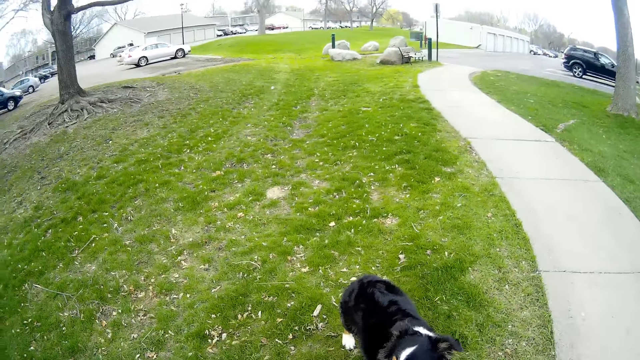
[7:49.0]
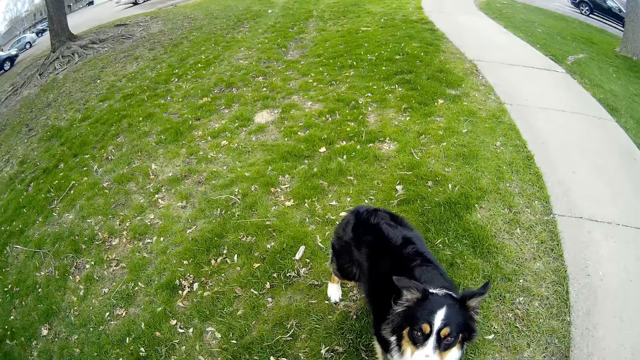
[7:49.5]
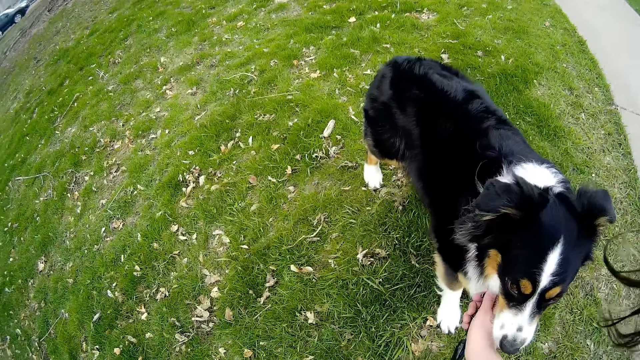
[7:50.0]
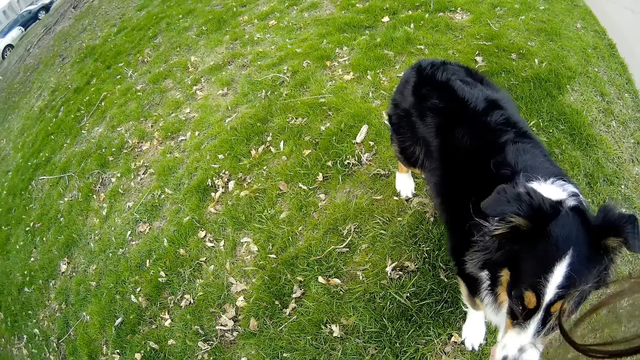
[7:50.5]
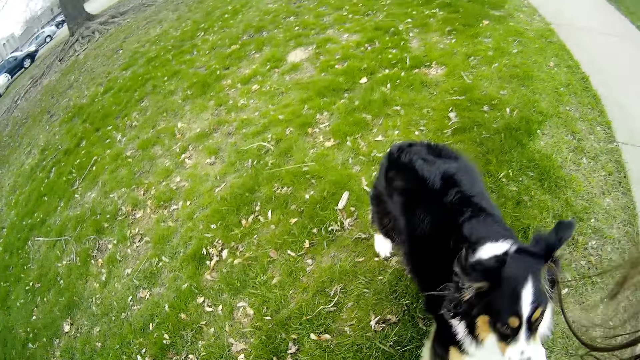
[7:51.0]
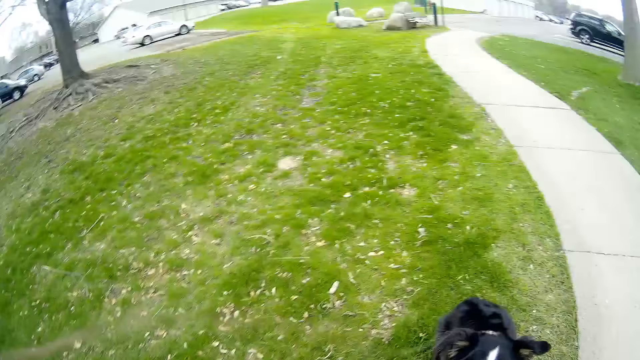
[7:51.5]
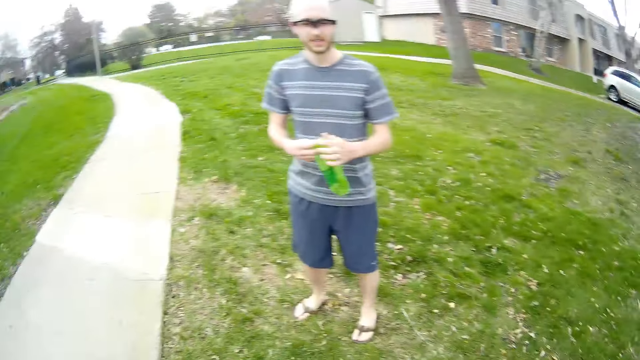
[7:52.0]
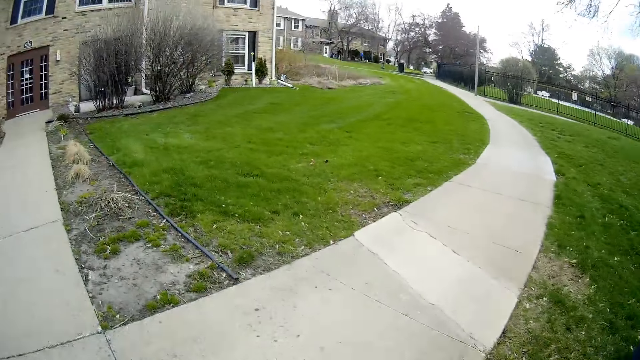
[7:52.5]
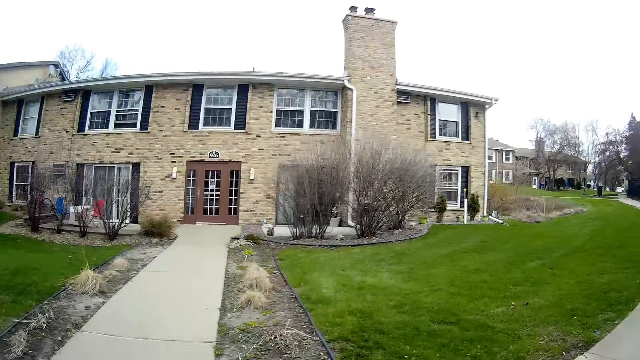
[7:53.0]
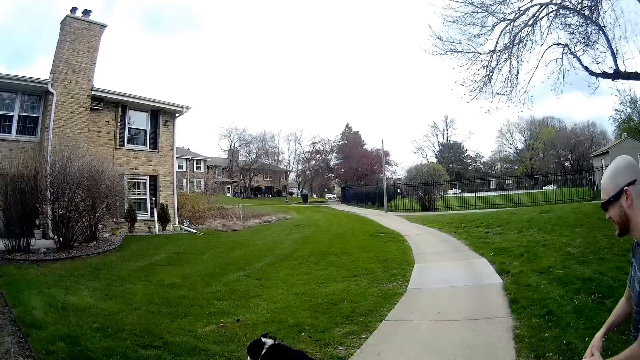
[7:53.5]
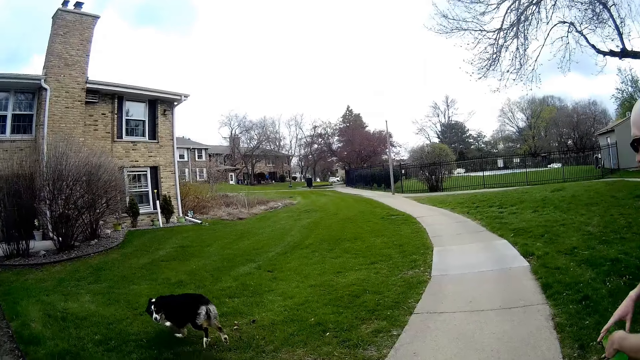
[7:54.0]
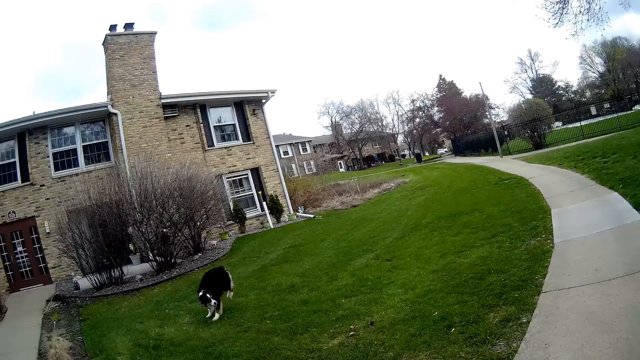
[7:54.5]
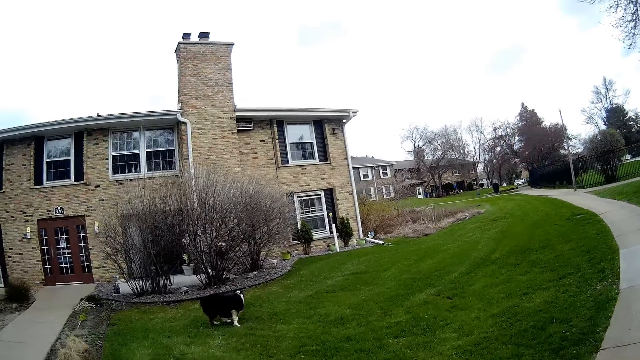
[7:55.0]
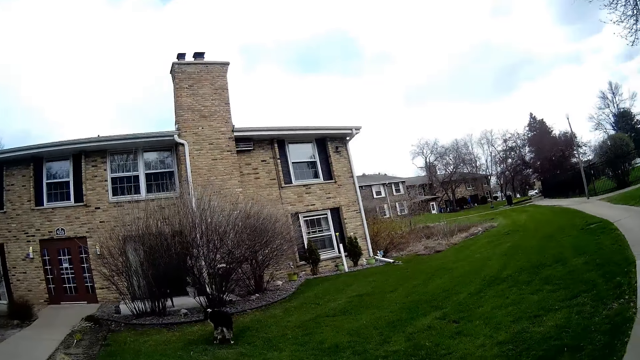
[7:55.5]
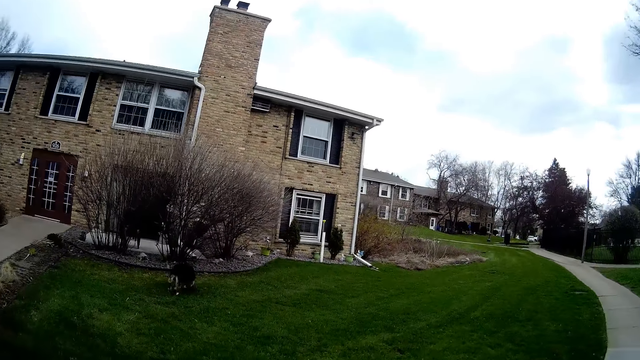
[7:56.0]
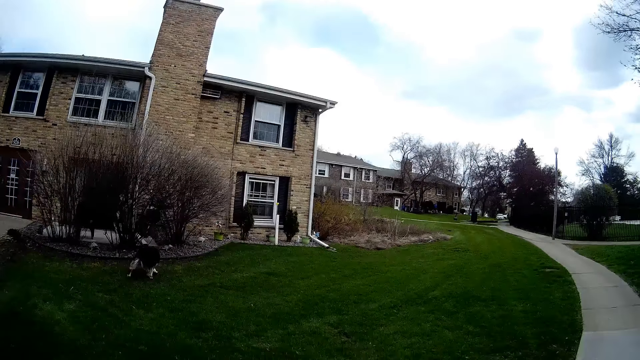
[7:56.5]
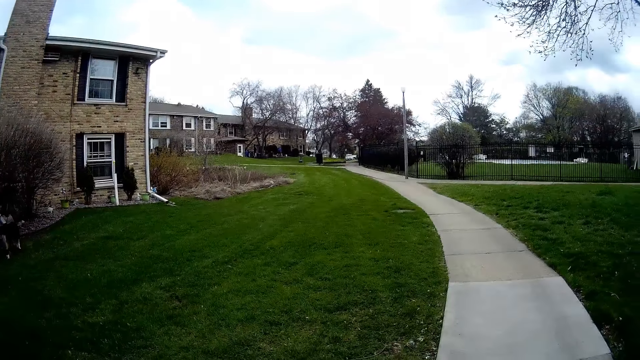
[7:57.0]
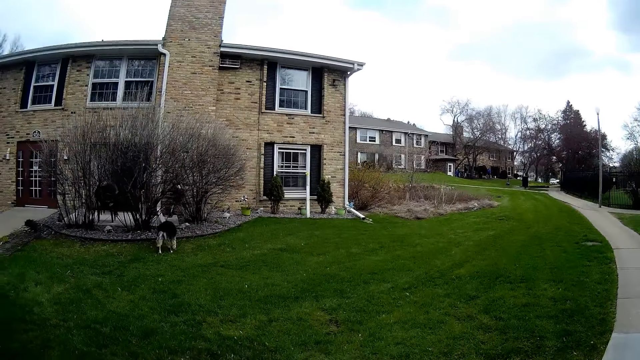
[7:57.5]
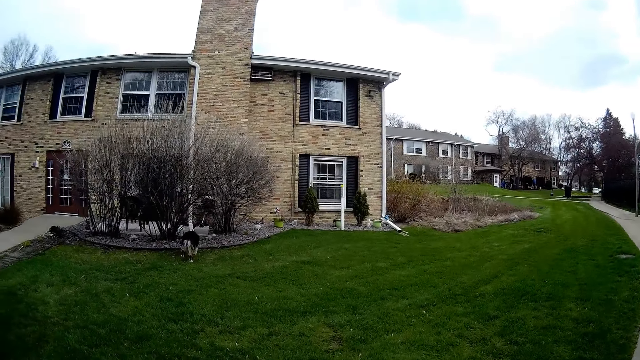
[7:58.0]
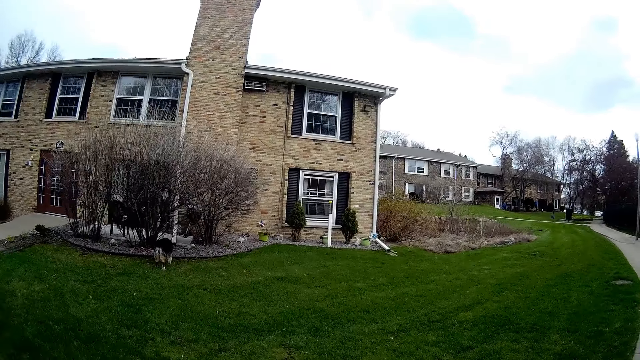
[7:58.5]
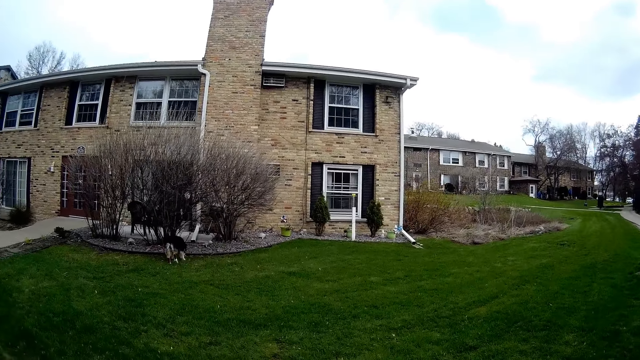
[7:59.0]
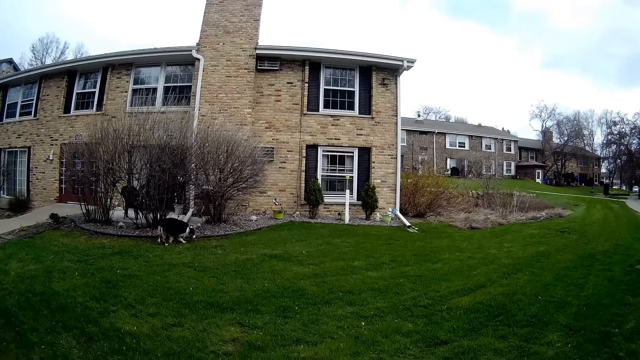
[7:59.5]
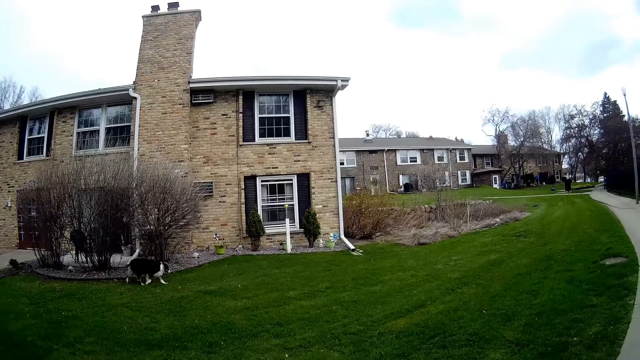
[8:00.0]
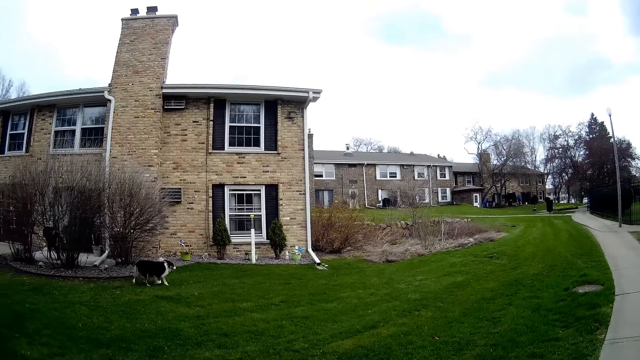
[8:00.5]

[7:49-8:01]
The camera wearer looks around. They talk. The man interacts with the paper-nylon in his hands. The camera wearer walks around. The dog runs on a lawn.

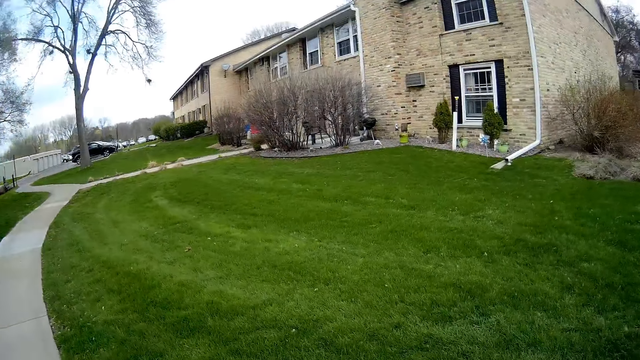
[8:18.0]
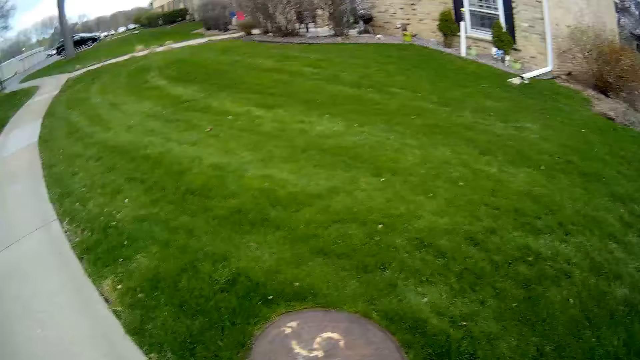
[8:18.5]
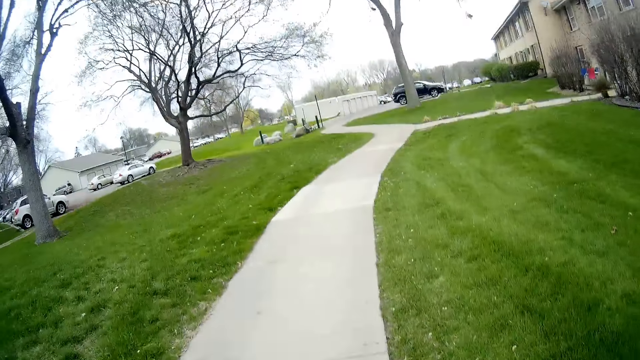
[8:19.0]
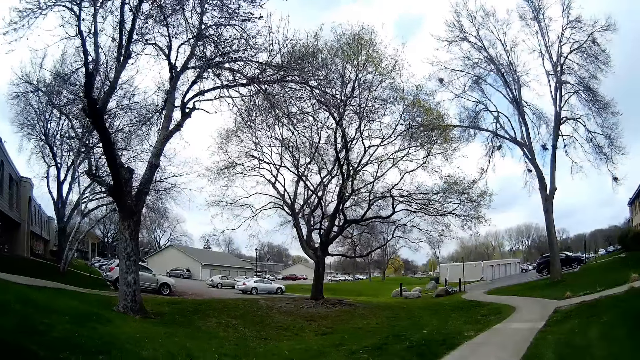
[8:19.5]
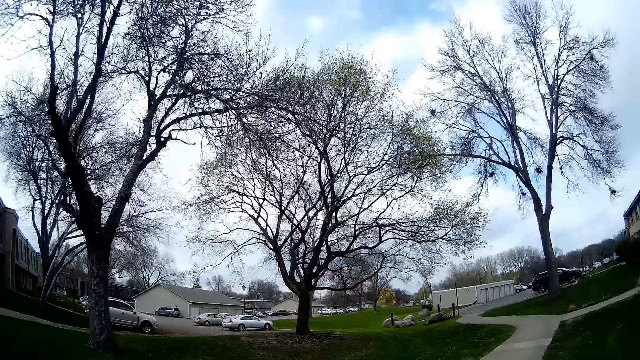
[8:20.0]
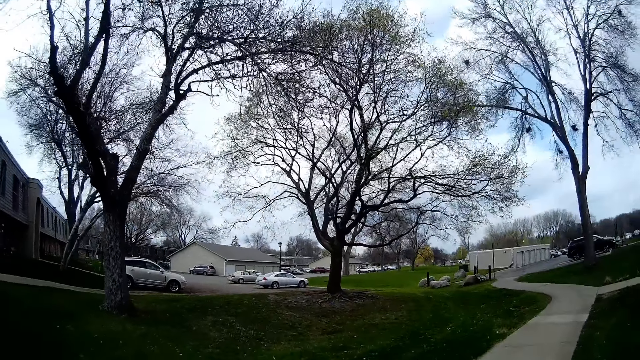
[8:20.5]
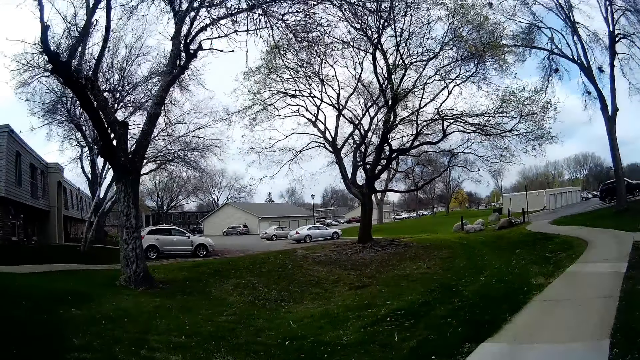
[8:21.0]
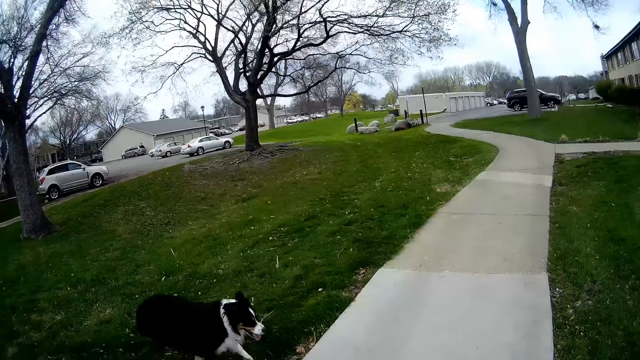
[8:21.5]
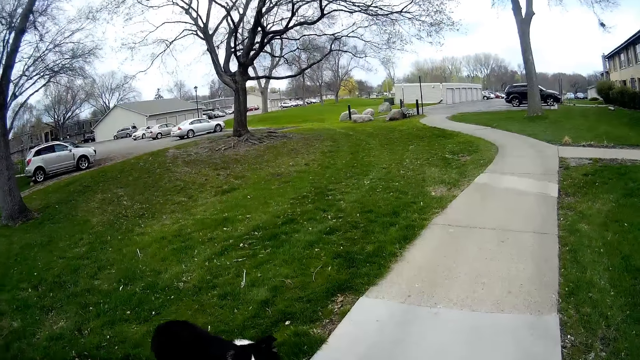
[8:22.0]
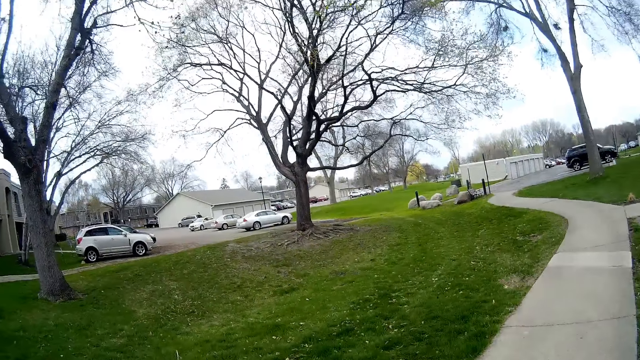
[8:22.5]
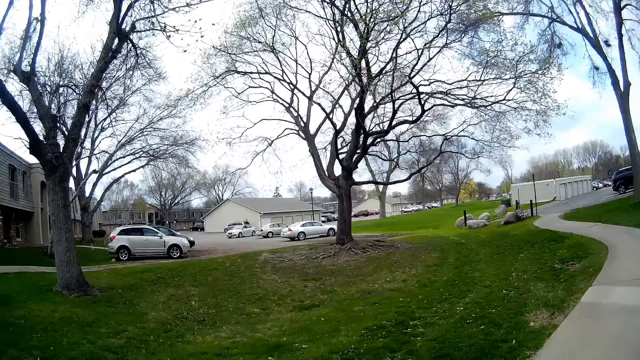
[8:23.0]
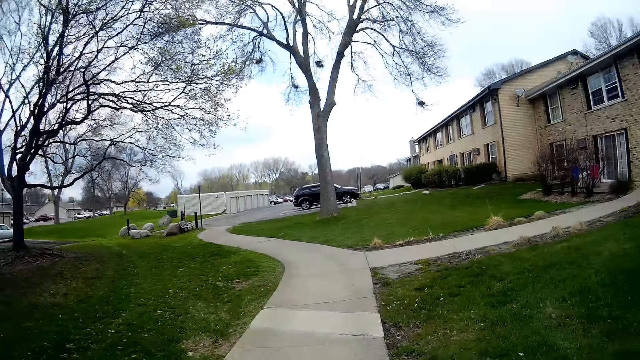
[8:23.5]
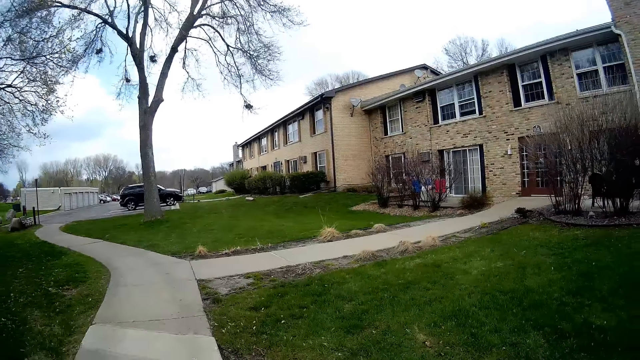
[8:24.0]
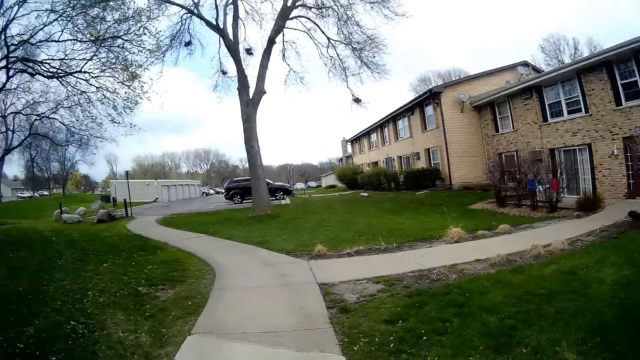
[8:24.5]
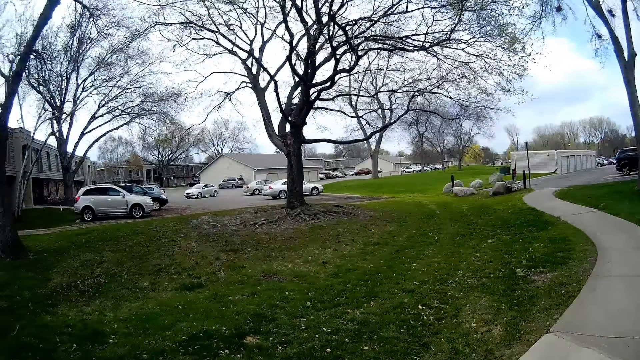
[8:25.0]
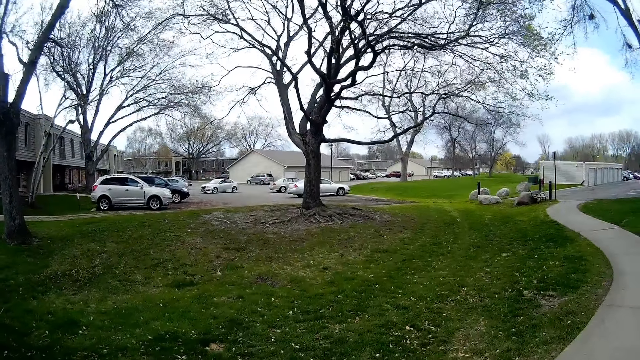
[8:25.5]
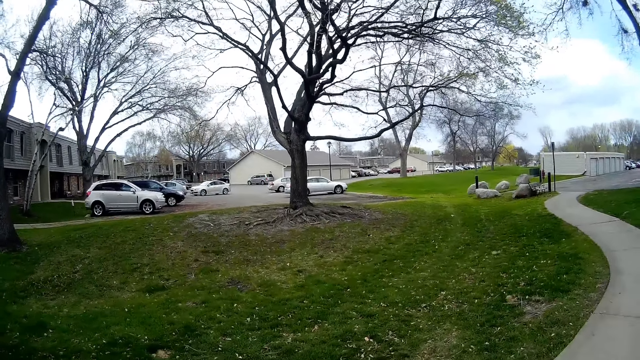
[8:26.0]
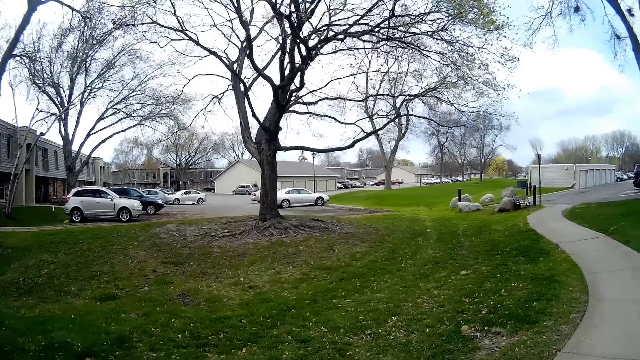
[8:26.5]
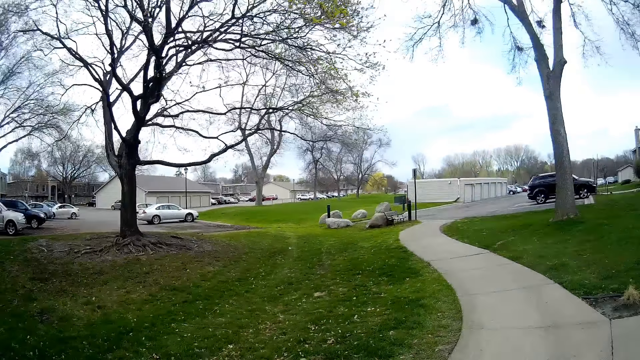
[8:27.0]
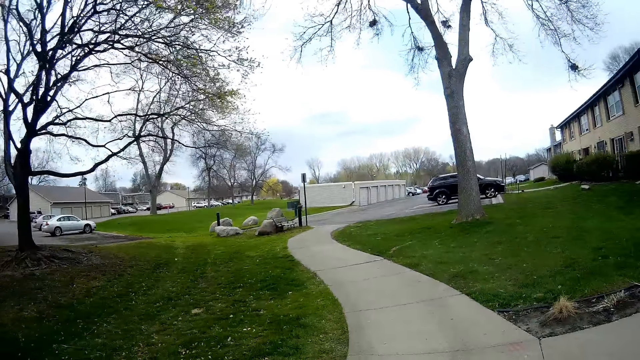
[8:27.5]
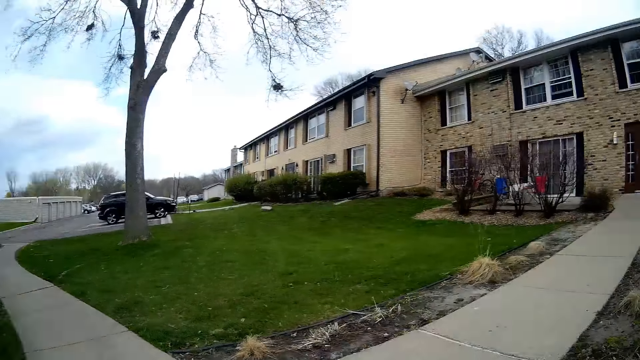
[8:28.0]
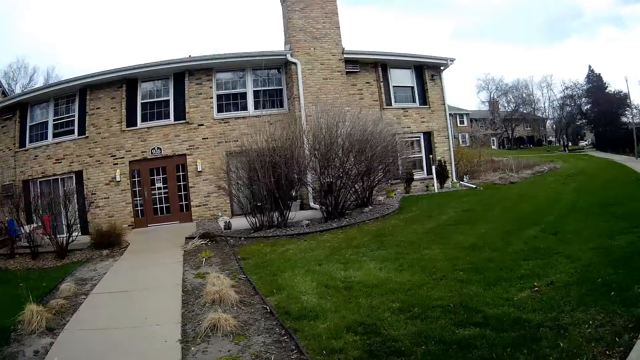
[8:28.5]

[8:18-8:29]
The camera wearer talks. They walk around.
